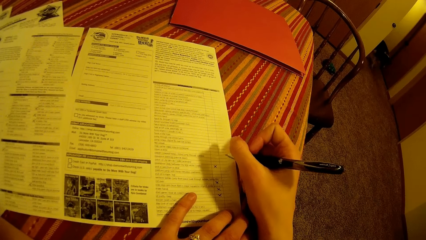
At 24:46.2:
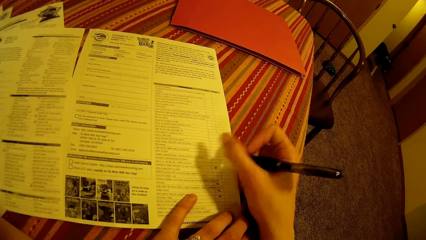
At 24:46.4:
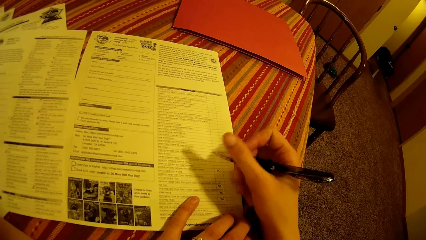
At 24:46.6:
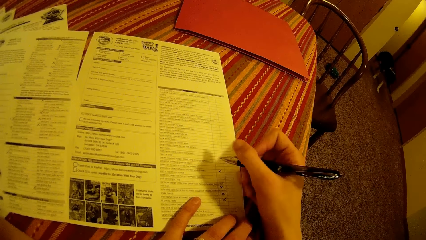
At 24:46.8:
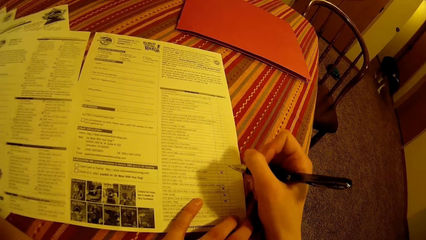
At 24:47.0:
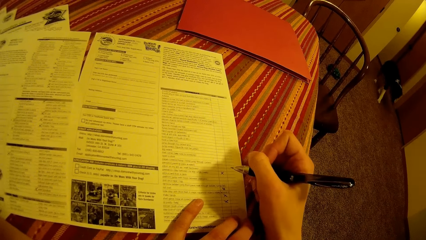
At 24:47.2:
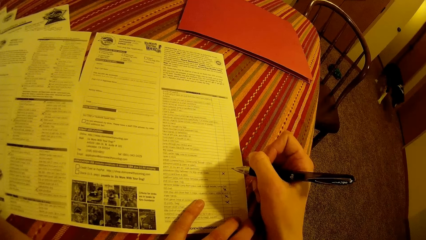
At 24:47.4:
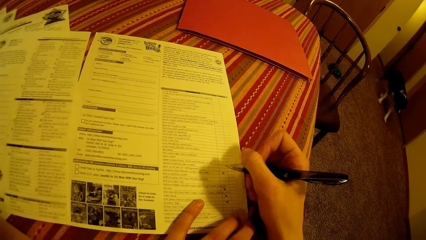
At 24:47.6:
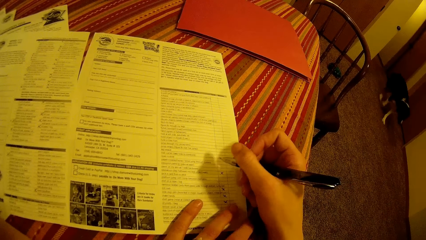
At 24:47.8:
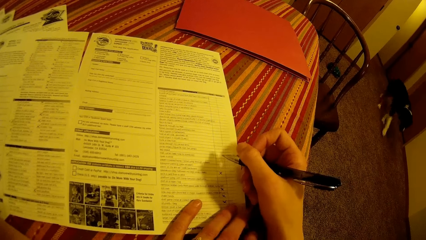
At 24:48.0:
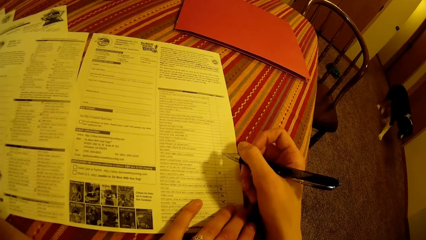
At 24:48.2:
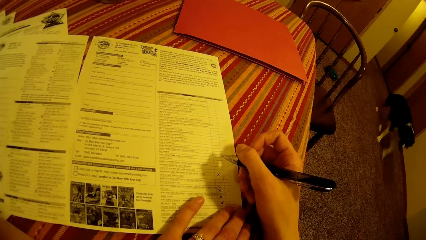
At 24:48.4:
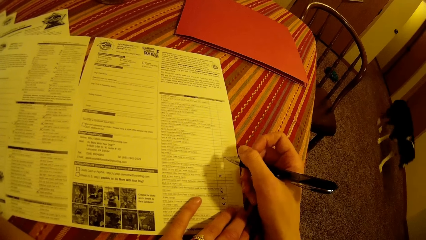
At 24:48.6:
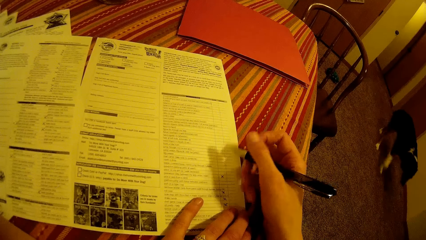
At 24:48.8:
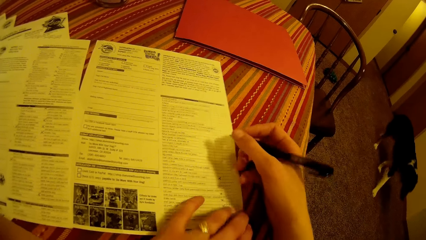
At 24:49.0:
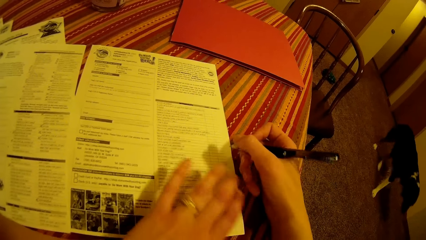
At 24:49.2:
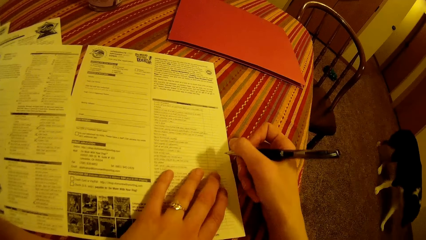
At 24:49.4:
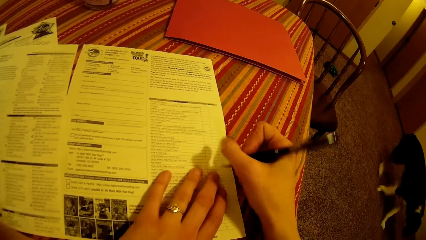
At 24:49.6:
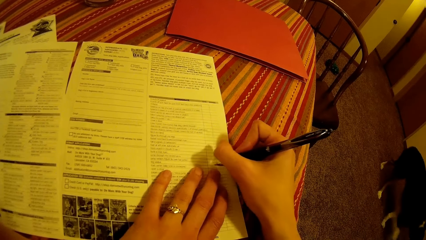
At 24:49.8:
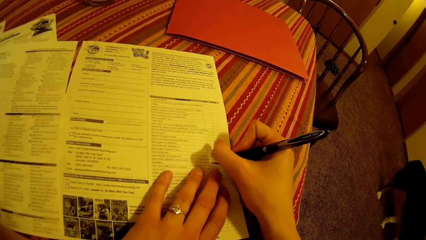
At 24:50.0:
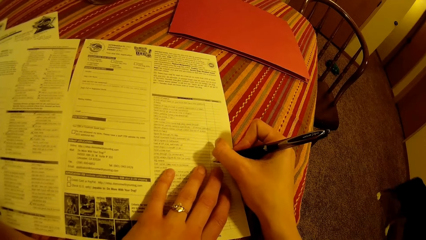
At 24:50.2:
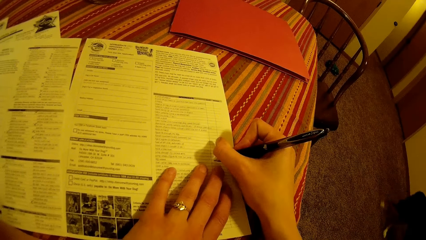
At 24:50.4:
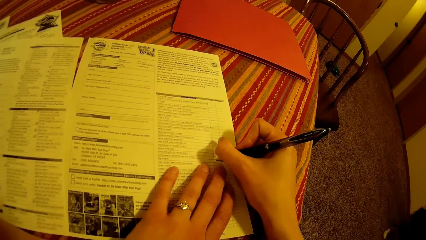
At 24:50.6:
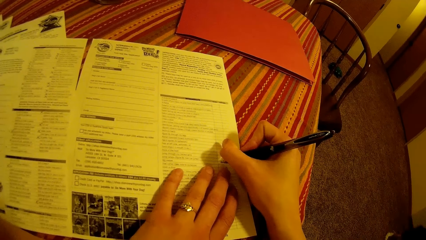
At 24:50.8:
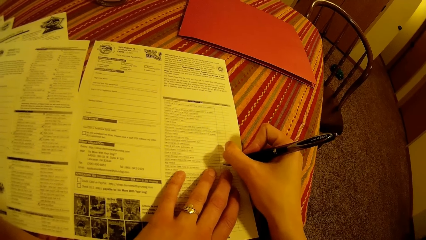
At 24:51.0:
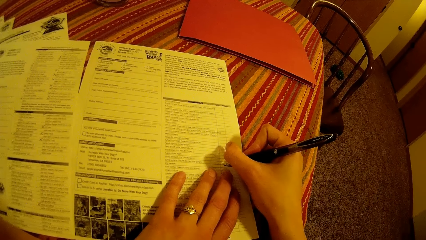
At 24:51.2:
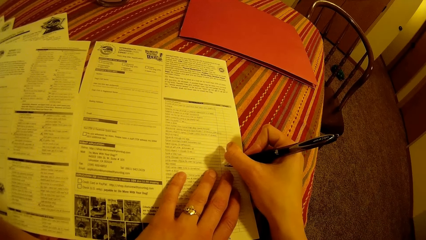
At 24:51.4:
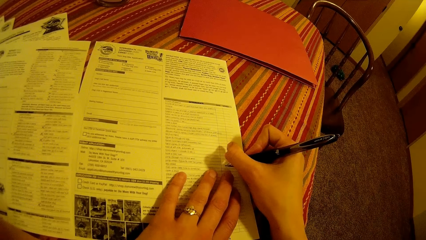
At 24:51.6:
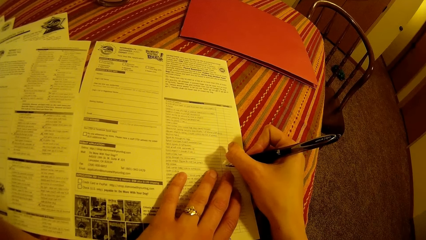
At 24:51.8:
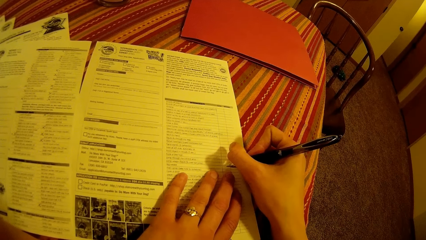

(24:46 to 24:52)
A dog walks around.

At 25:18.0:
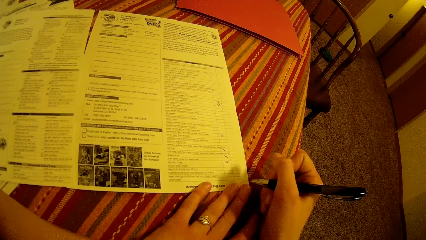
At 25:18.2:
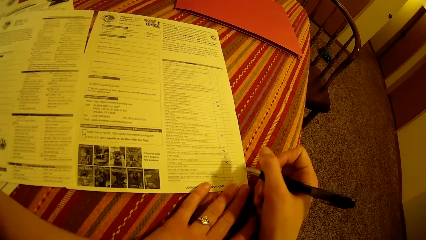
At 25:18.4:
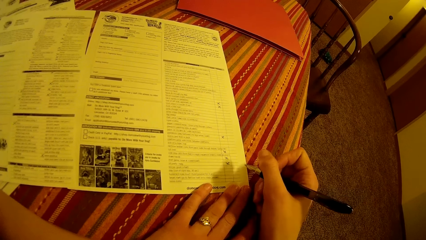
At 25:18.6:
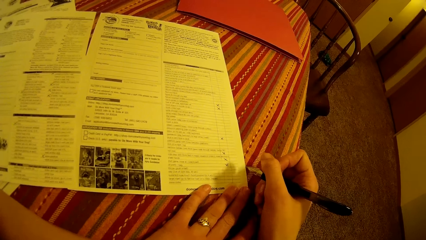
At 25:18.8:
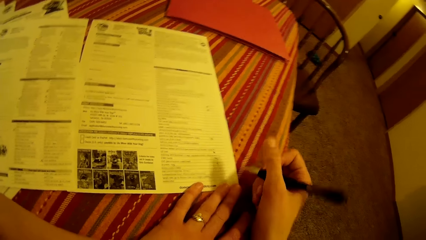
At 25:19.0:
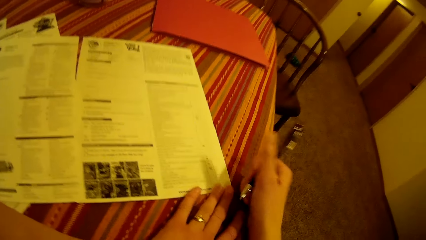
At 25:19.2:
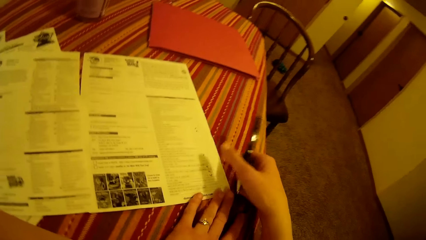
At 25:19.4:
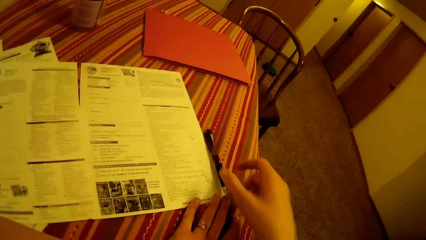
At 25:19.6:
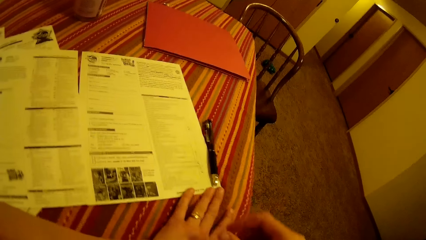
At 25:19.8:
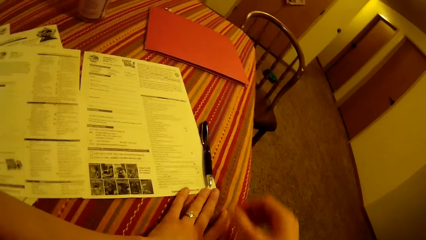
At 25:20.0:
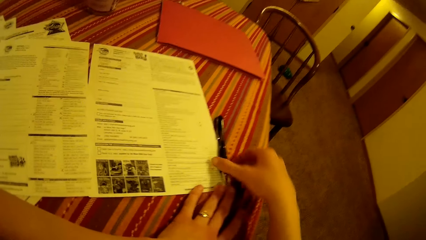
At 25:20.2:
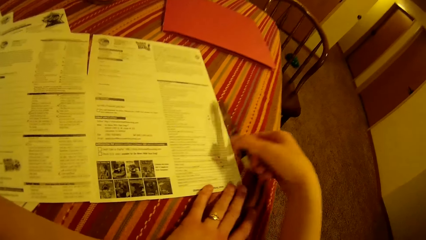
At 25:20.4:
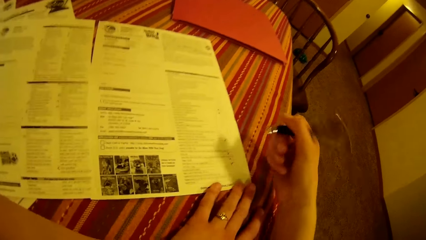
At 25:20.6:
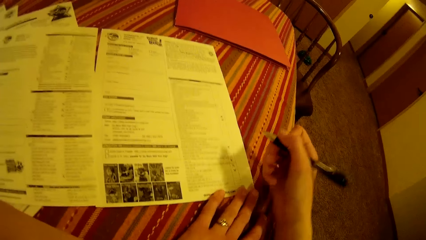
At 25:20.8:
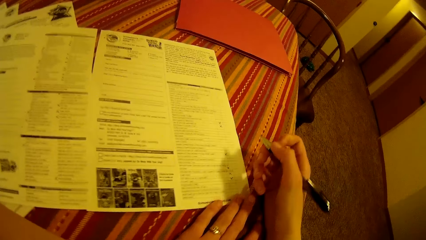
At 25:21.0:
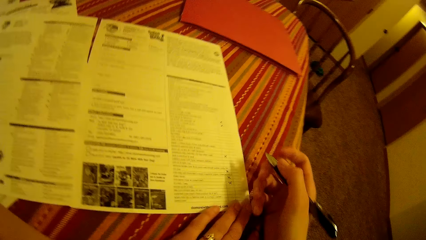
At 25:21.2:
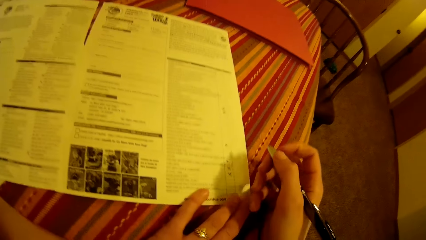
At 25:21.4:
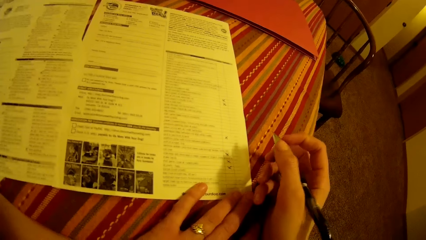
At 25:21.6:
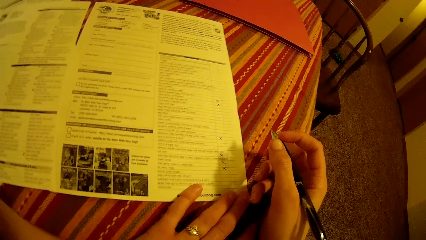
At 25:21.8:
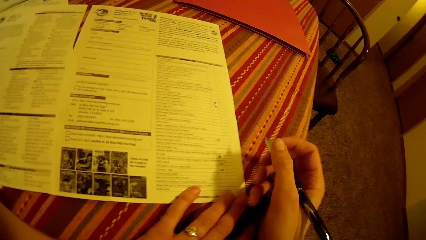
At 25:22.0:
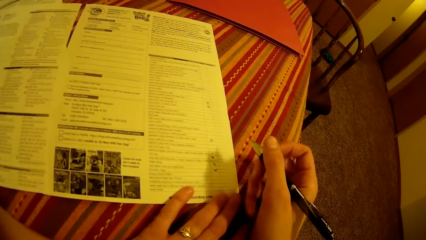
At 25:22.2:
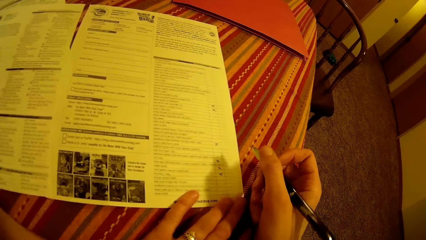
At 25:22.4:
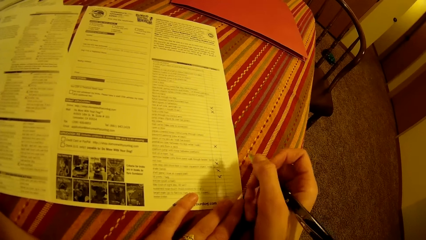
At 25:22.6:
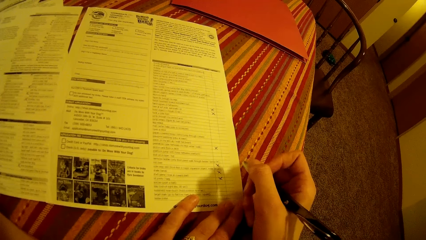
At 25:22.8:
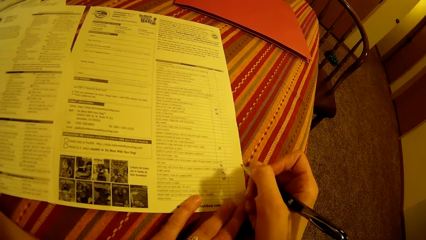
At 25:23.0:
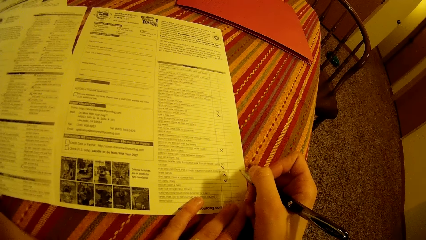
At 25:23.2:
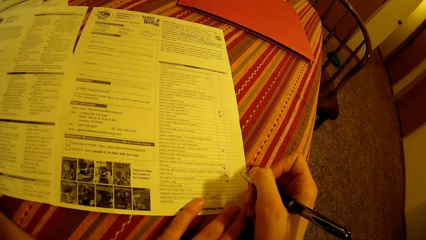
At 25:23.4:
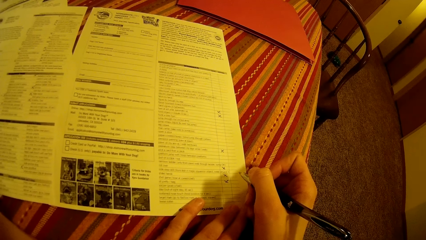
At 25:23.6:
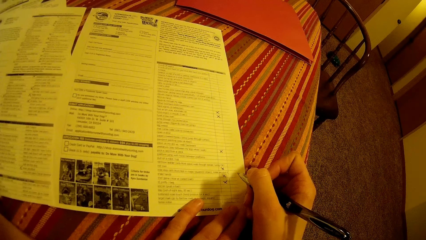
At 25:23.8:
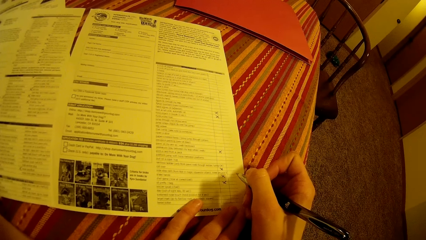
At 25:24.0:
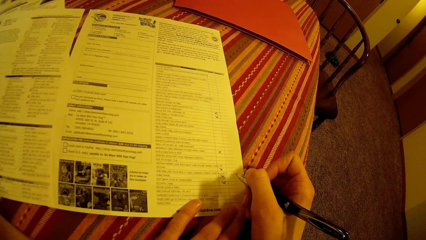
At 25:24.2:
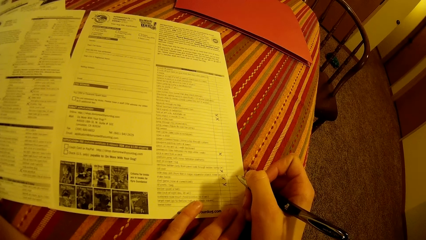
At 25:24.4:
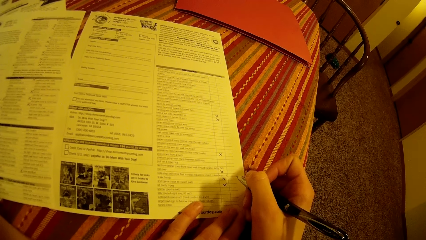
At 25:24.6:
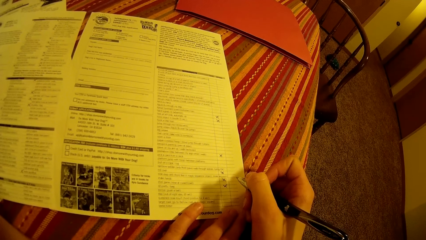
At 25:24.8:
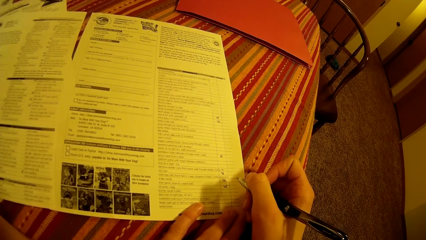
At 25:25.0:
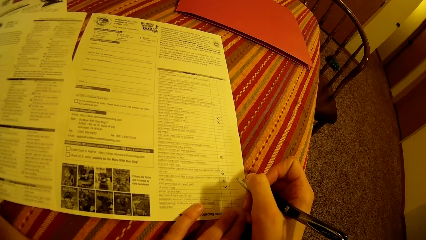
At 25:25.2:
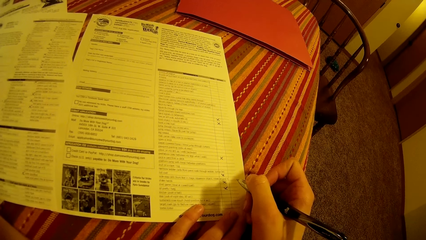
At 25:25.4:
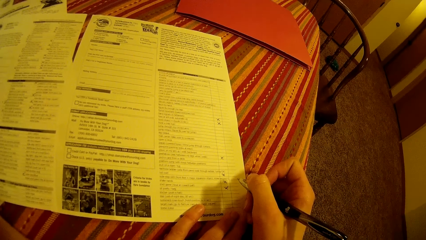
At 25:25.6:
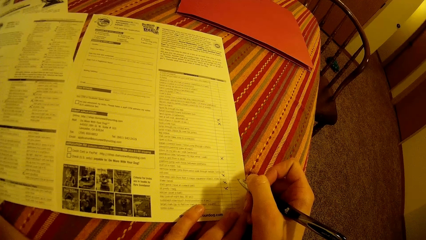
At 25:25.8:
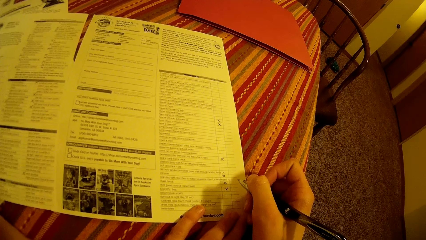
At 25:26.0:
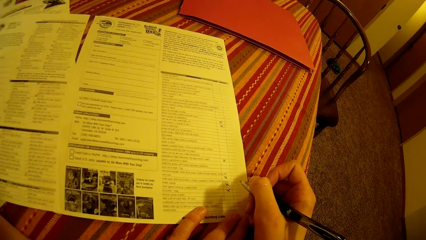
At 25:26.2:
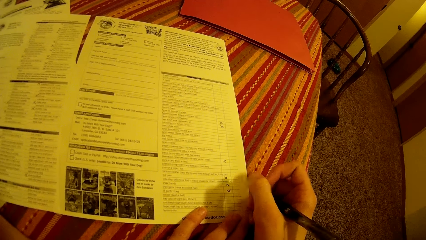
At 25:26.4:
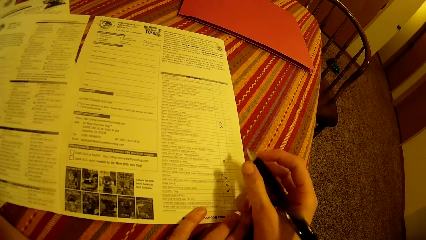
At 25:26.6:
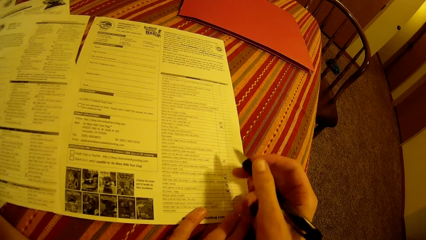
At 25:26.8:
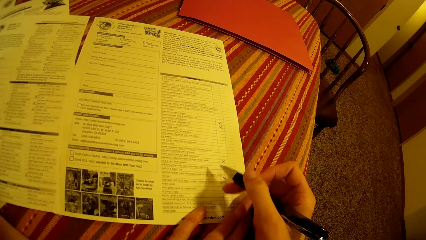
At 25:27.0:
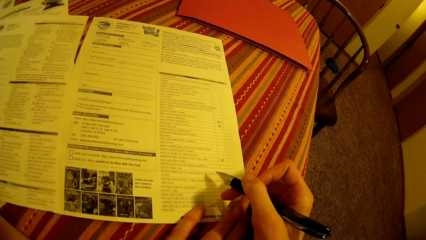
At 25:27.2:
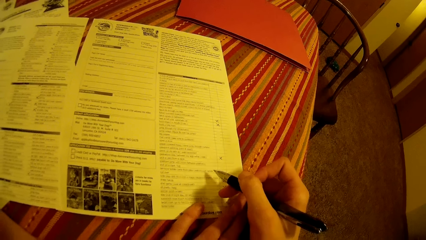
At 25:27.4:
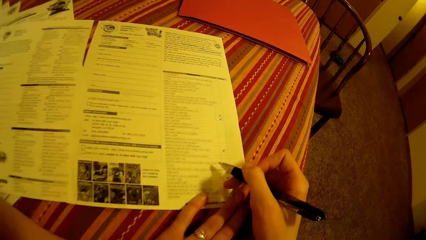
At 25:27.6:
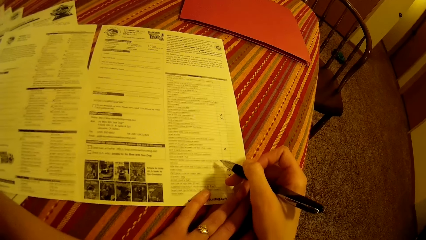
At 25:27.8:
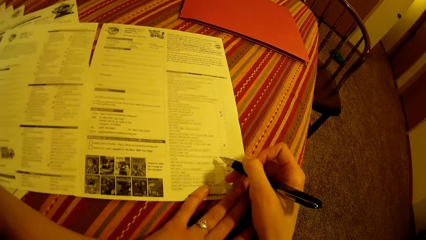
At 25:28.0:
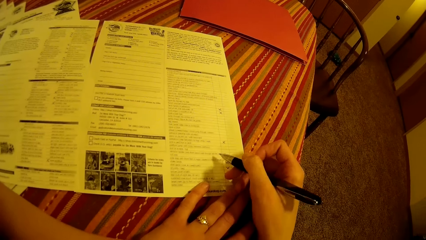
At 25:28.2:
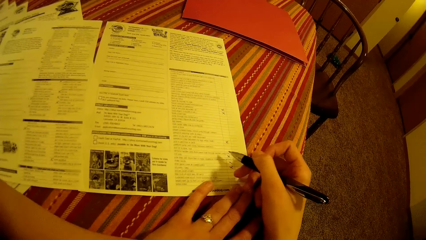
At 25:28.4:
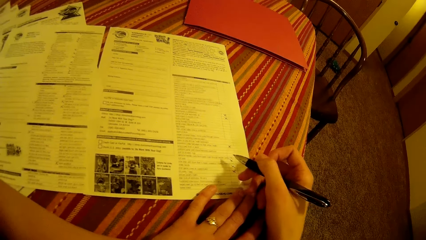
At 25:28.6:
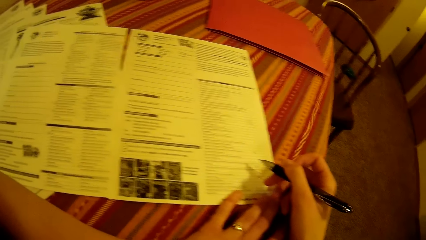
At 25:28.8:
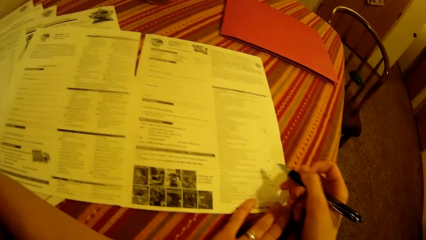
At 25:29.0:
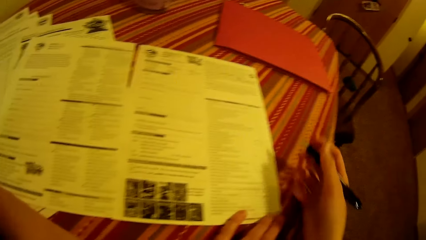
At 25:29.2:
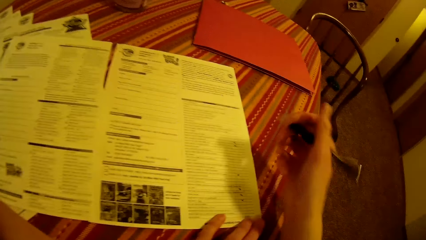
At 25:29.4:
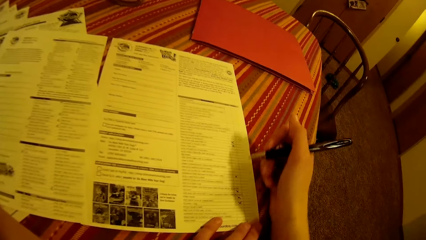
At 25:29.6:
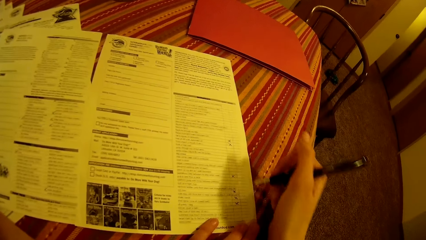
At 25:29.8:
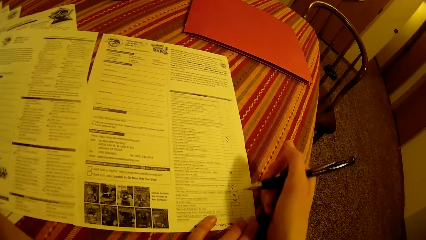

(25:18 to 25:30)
The camera wearer drops the pen in his right hand on the table. He picks up the pen on the table with his right hand. He reads the form.
